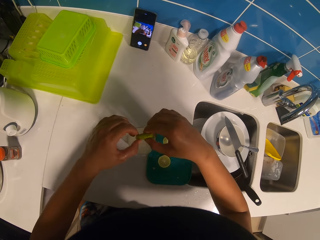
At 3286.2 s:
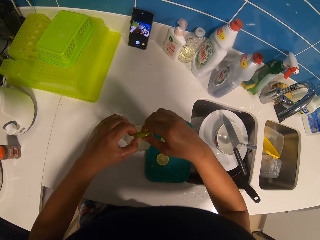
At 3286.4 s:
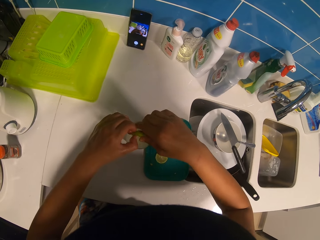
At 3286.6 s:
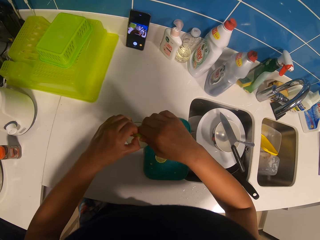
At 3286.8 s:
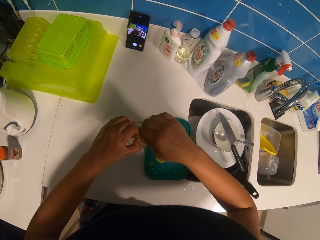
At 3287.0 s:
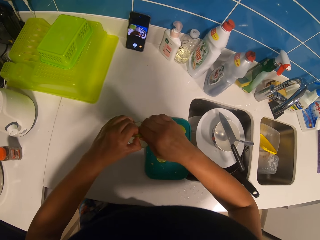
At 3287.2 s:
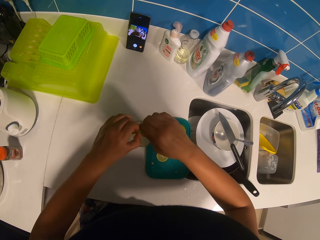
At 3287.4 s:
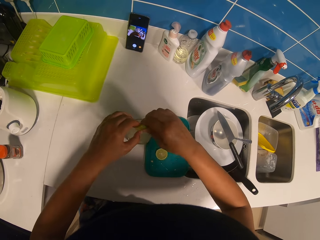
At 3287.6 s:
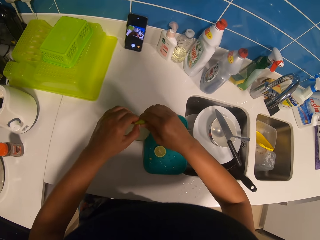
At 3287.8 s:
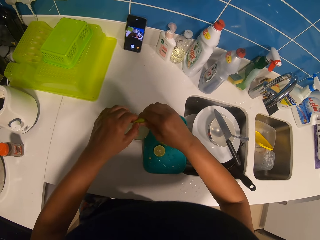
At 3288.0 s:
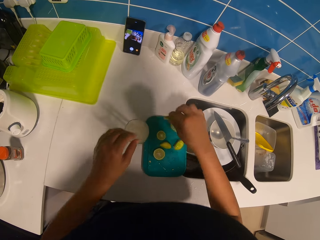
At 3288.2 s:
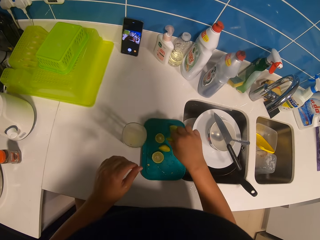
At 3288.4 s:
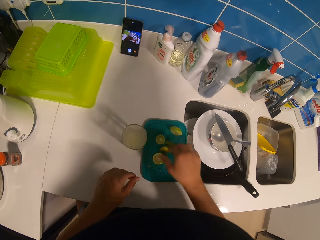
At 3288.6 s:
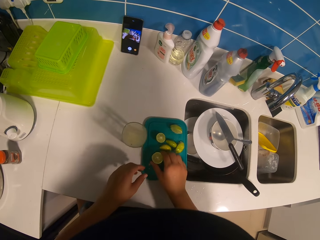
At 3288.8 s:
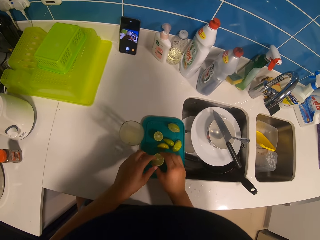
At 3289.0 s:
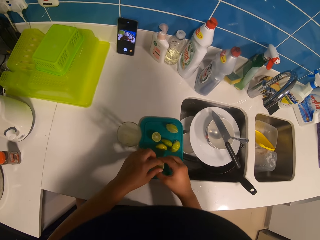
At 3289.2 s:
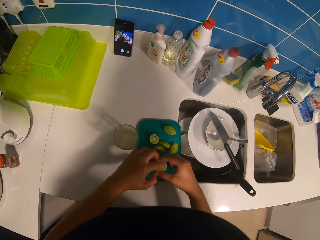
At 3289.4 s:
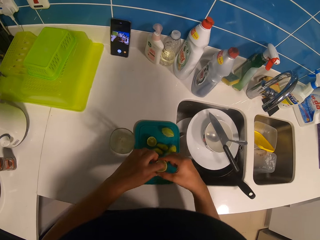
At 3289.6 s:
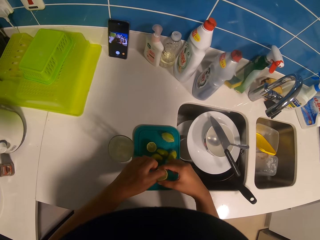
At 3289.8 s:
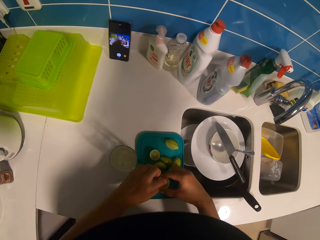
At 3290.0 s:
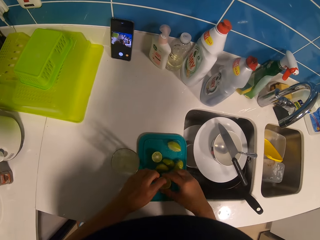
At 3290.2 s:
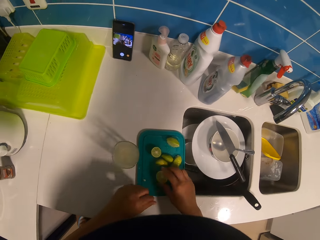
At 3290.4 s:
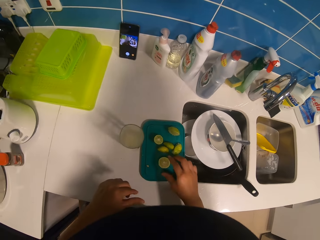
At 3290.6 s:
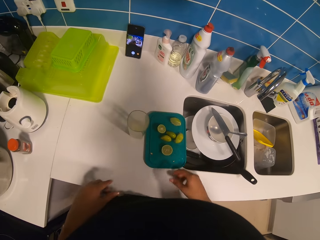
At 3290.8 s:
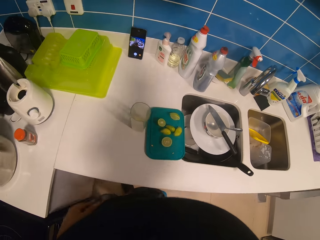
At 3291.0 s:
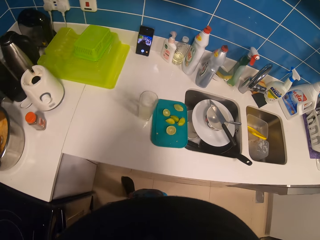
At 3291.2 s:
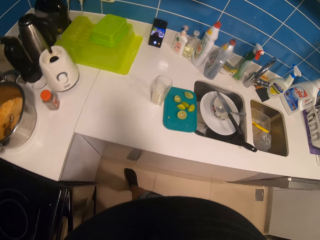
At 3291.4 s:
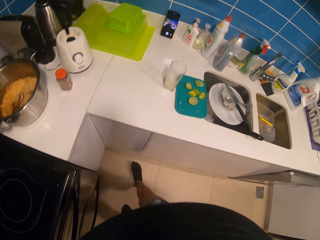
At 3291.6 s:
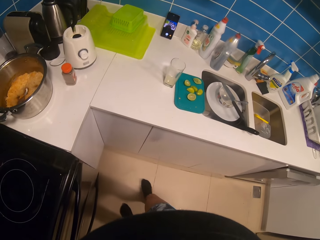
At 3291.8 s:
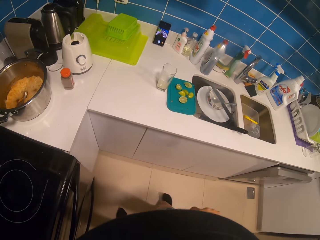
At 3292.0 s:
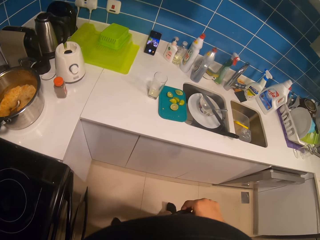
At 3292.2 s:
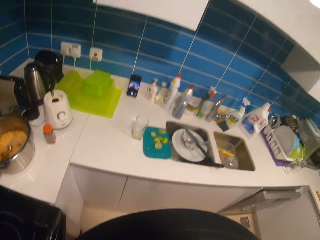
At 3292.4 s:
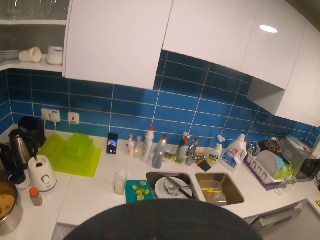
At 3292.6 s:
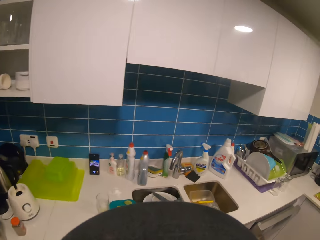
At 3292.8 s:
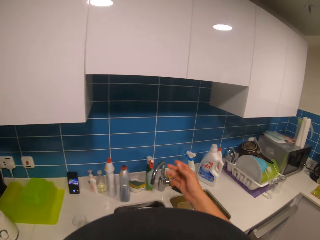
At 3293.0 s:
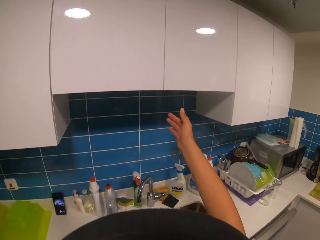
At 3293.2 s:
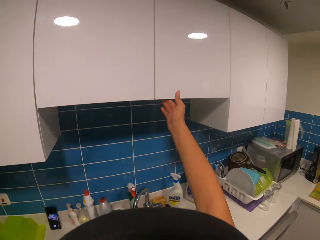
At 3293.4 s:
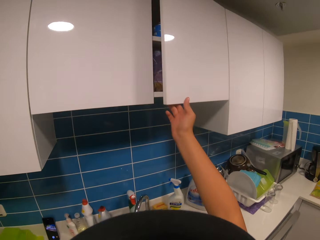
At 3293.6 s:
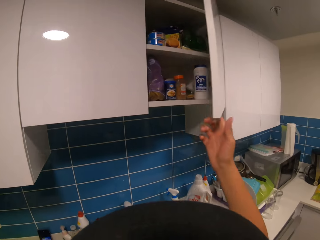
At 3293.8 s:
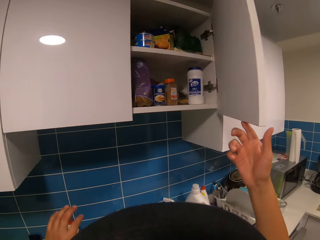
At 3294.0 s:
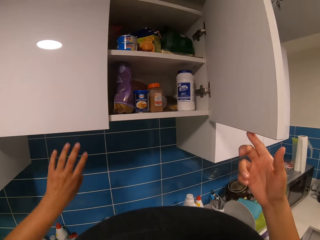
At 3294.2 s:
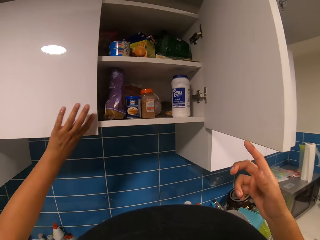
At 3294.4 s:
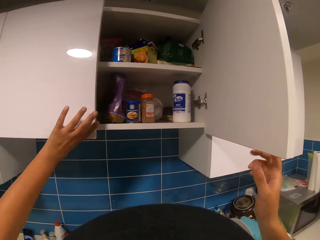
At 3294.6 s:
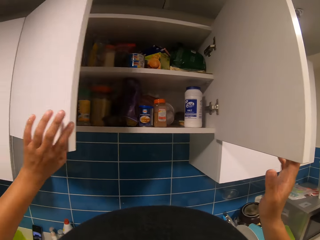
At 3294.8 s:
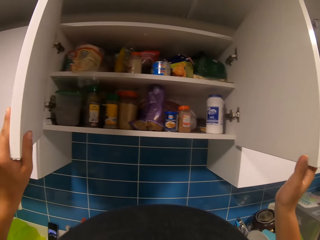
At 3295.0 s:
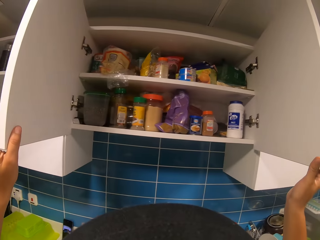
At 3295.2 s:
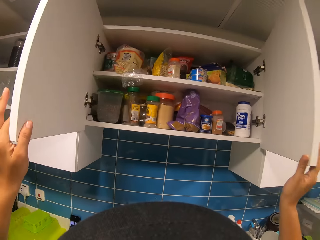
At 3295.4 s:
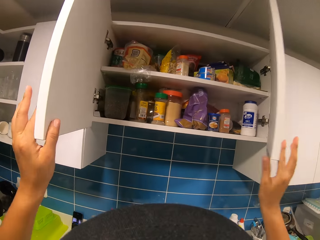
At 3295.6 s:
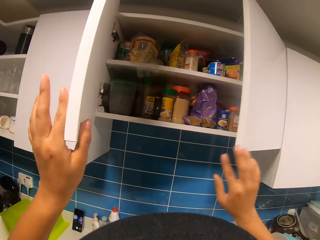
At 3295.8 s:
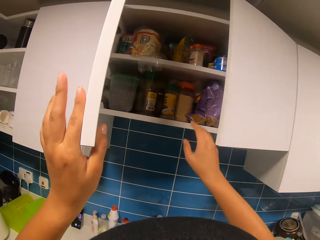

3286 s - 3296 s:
The camera wearer drops the lemon peel on the chopping board. They hold a piece of lemon on a lid. They pick up the sliced lemon with the right hand. They remove the seeds from the sliced lemon. They remove their hands from the piece of lemon. They move backwards. They open the cabinet with the right hand. They open the cabinet with the left hand.

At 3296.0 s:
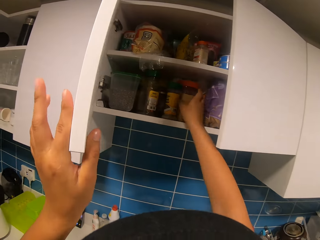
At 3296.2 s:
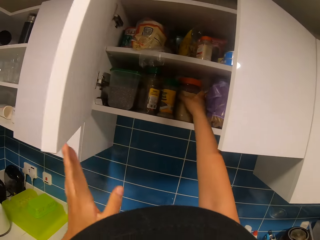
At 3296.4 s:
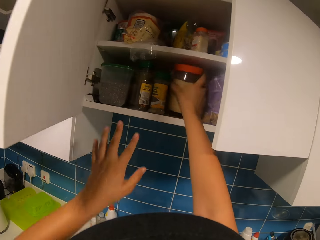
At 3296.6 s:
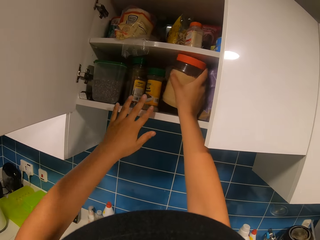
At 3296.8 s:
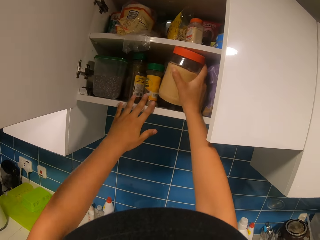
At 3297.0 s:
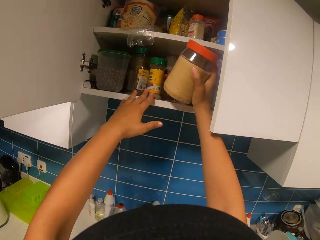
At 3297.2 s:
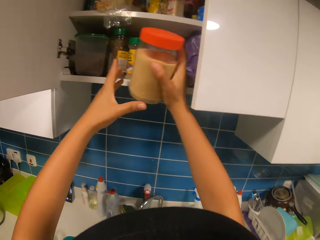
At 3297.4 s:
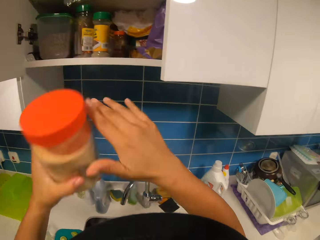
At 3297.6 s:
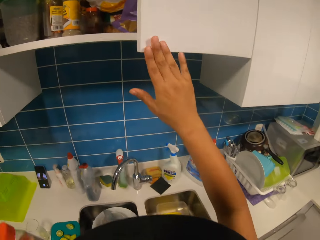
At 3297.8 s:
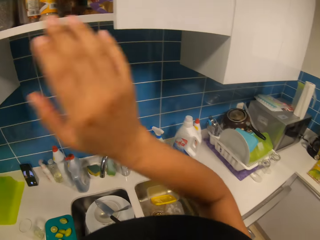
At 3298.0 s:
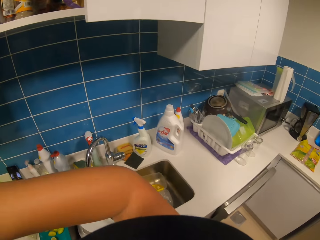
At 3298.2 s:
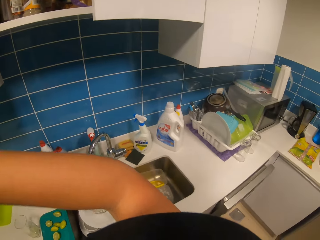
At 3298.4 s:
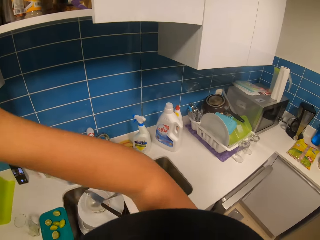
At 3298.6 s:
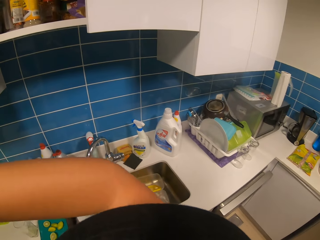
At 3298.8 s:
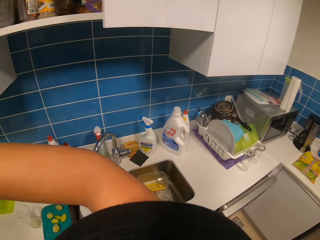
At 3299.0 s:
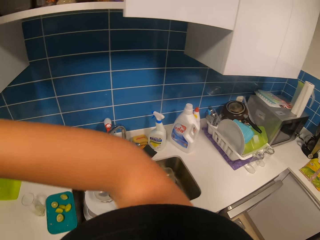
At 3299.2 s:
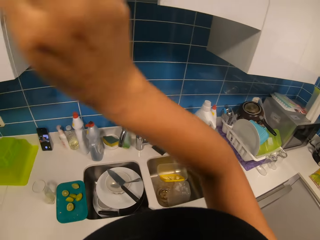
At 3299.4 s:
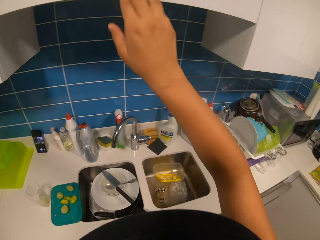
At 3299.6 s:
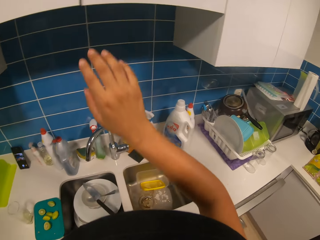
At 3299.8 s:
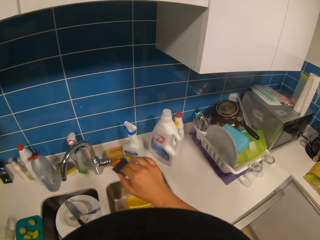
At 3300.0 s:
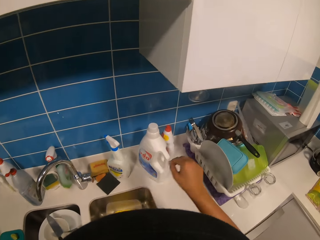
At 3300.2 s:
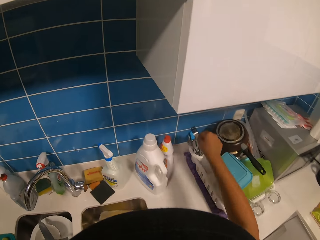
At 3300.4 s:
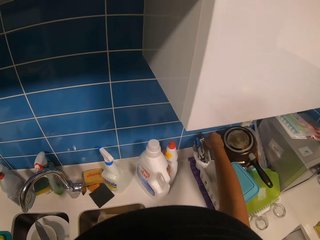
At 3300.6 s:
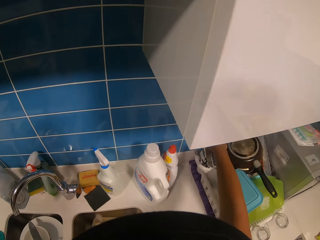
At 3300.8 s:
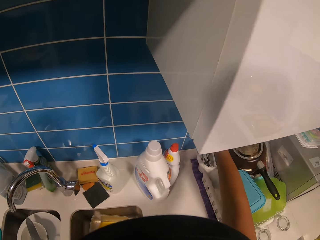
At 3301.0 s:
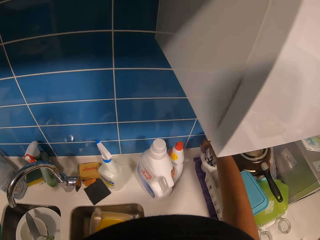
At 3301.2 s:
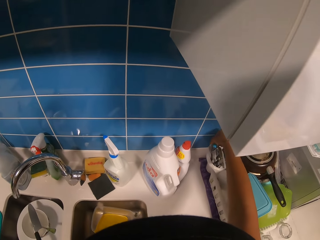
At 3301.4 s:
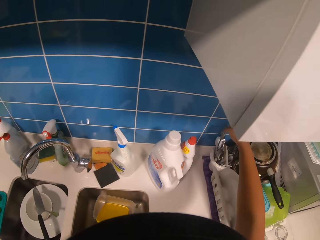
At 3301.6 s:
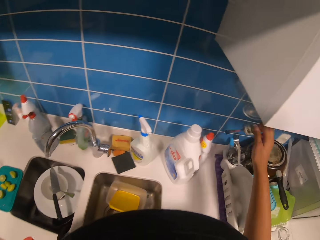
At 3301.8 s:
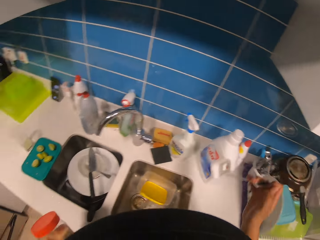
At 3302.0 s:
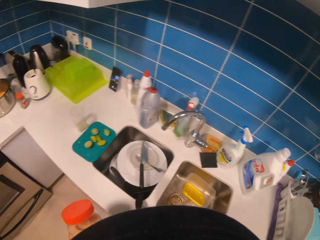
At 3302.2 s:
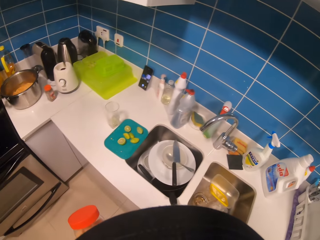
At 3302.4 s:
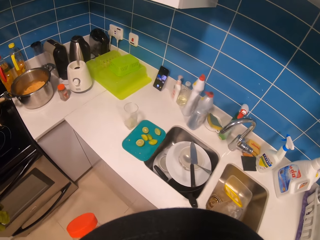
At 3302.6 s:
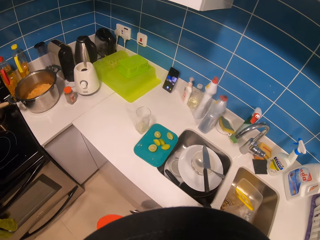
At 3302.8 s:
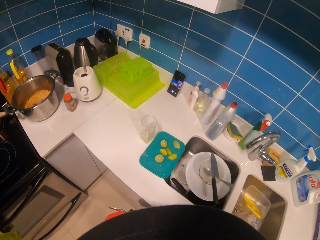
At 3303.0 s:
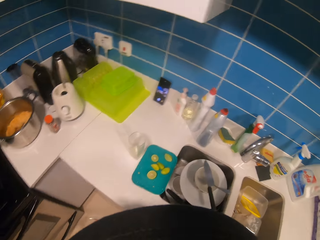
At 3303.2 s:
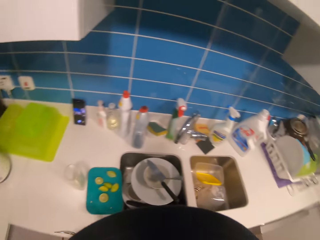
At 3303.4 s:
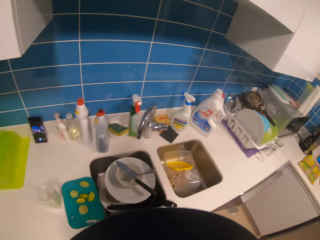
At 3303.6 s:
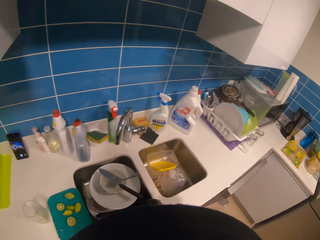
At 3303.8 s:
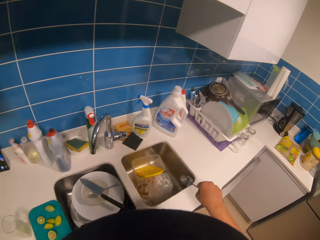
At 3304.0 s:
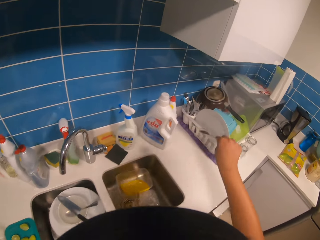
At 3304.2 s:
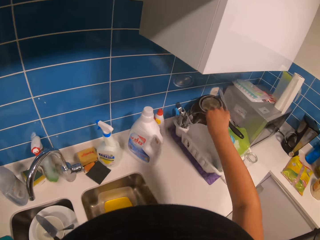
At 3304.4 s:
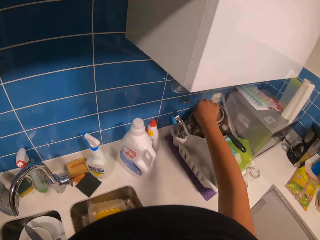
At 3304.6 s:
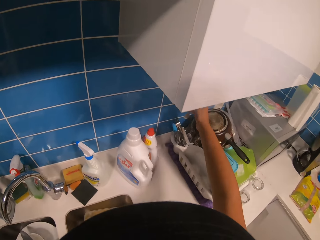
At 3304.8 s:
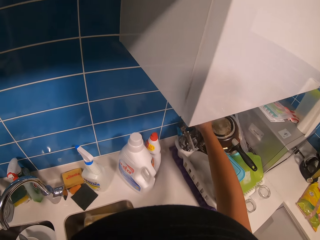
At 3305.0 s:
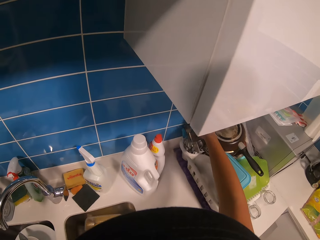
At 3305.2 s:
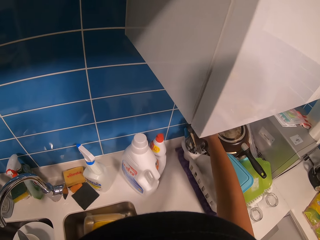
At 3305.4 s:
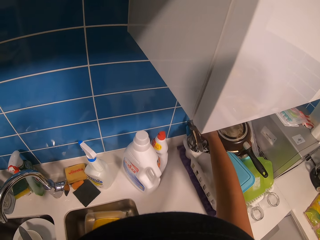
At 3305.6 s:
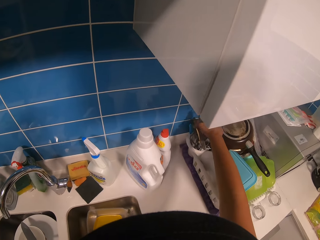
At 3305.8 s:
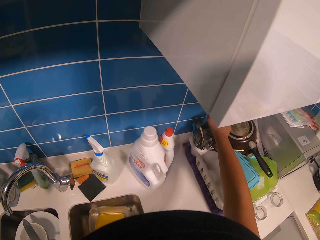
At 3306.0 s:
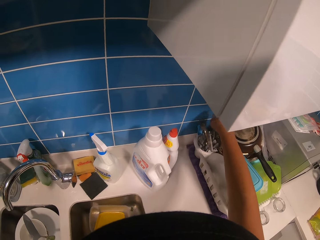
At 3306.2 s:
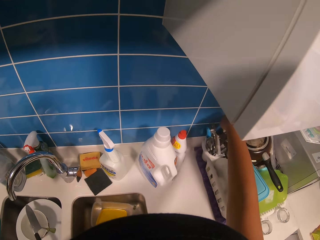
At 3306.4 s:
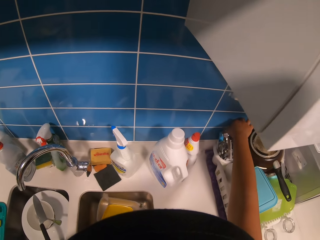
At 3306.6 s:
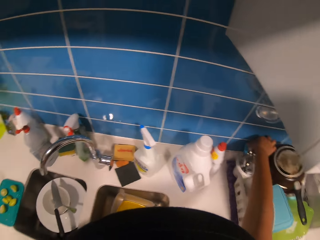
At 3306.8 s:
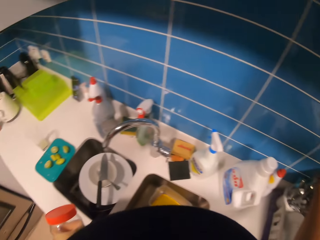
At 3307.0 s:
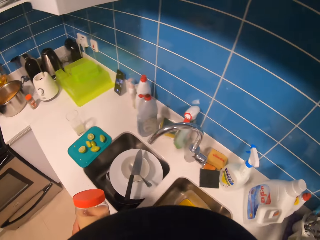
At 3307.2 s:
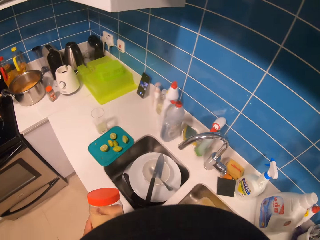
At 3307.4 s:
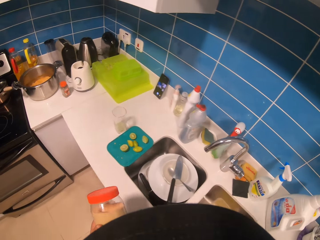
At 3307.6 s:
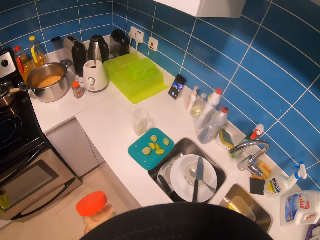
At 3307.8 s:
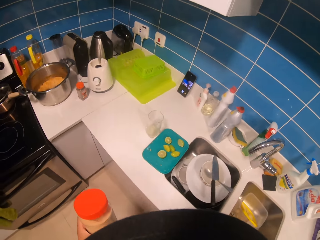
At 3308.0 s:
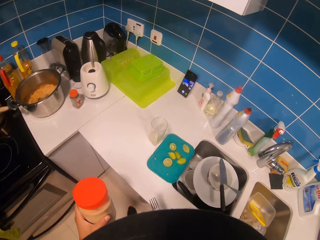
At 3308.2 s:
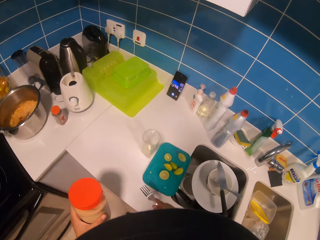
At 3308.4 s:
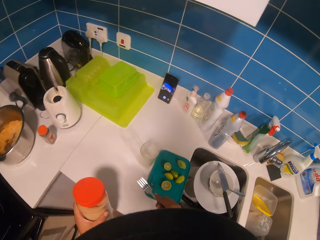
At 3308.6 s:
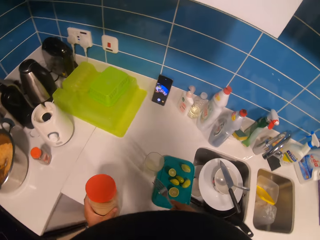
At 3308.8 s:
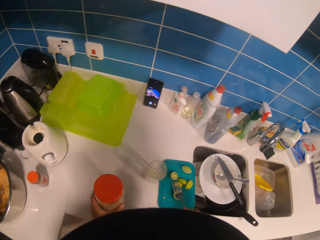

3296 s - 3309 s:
The camera wearer takes the plastic container from the shelf with the right hand. She moves the plastic container to the left hand. She touches a shelf door with her right hand. She closes the cabinet with the right hand. She picks up a spoon from a container with the right hand. She turns to the left. She drops the spoon in the plastic container. She picks up a fork with the right hand, looks to the left and moves to the left.
